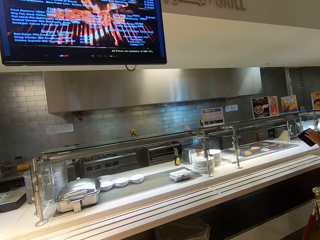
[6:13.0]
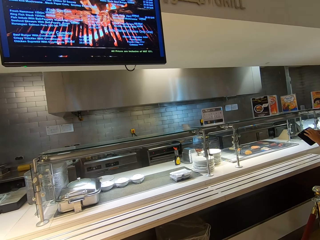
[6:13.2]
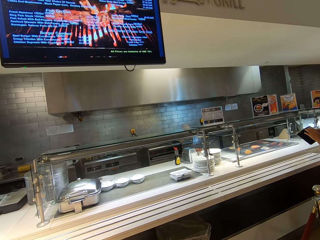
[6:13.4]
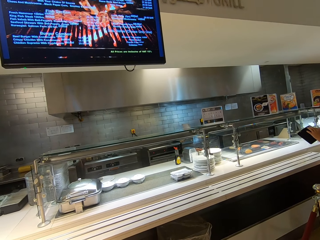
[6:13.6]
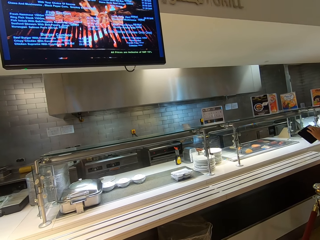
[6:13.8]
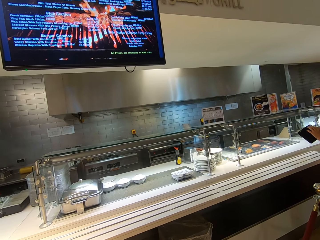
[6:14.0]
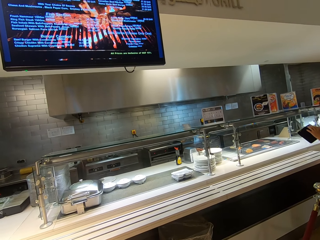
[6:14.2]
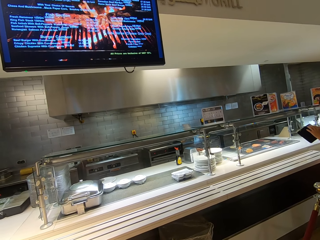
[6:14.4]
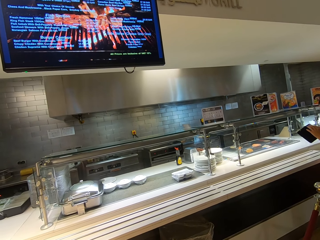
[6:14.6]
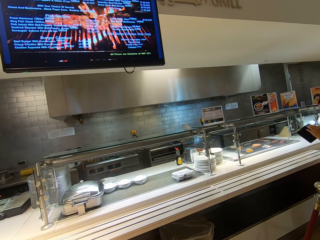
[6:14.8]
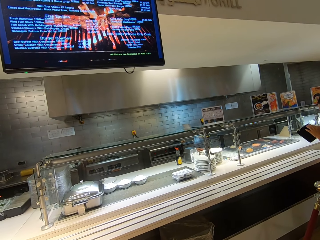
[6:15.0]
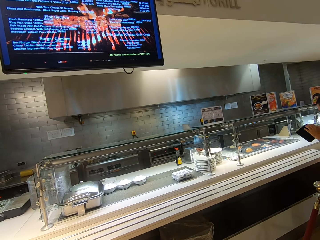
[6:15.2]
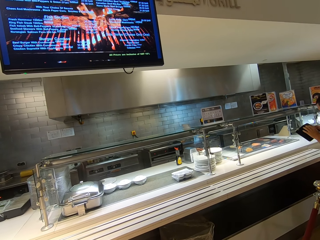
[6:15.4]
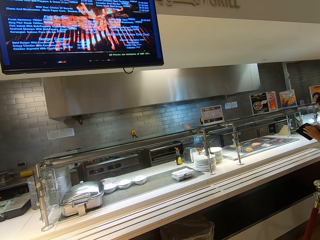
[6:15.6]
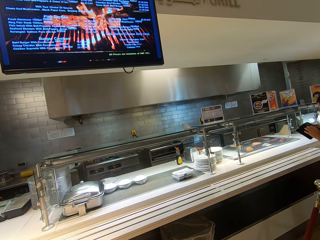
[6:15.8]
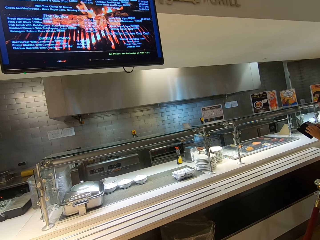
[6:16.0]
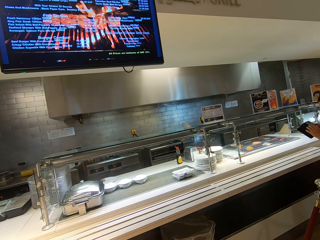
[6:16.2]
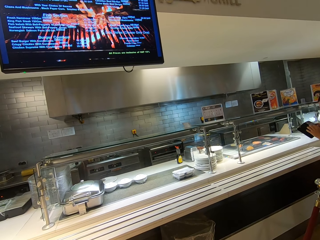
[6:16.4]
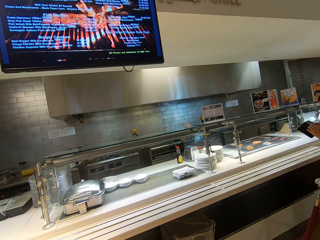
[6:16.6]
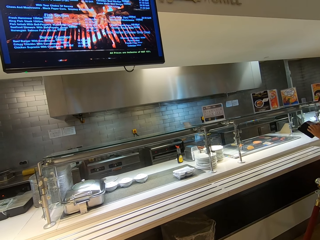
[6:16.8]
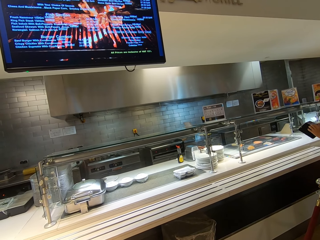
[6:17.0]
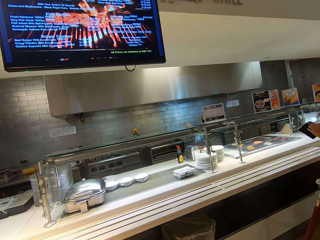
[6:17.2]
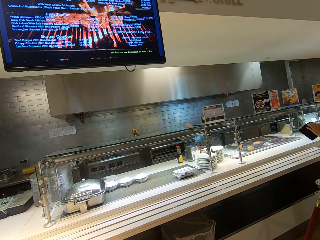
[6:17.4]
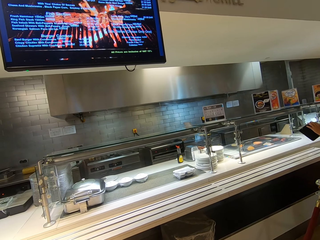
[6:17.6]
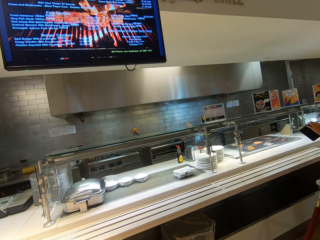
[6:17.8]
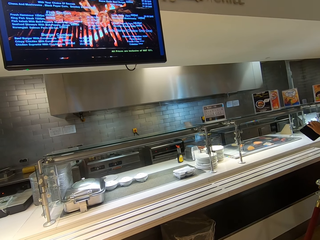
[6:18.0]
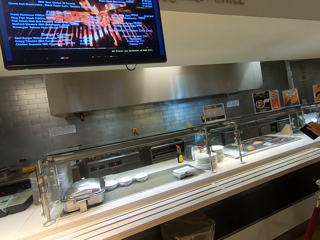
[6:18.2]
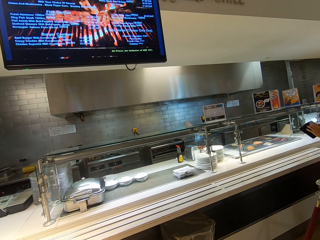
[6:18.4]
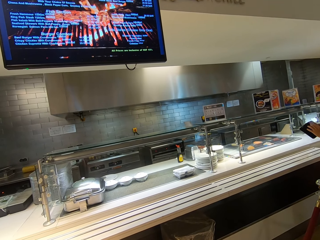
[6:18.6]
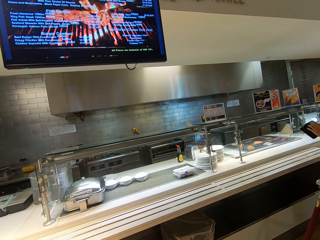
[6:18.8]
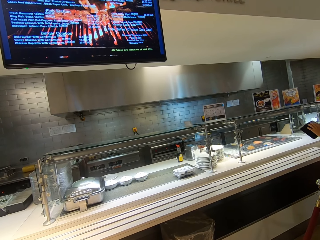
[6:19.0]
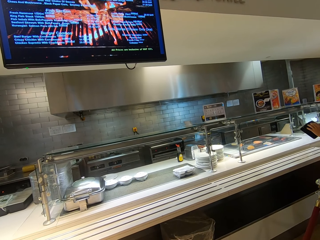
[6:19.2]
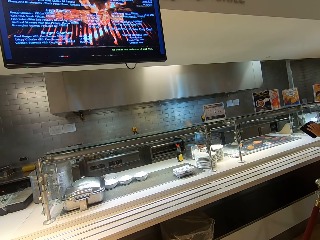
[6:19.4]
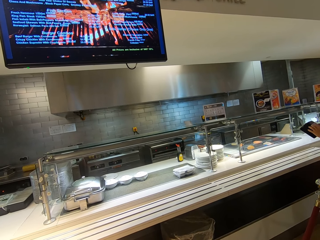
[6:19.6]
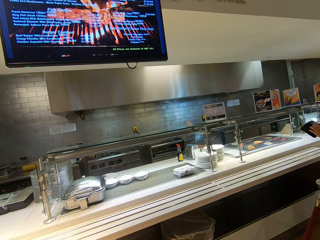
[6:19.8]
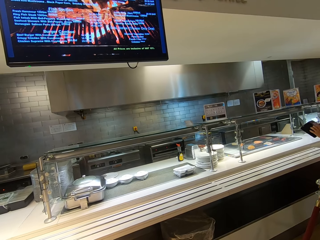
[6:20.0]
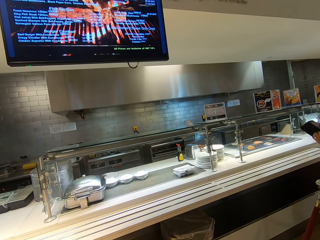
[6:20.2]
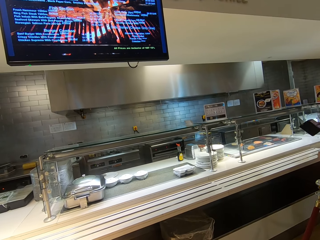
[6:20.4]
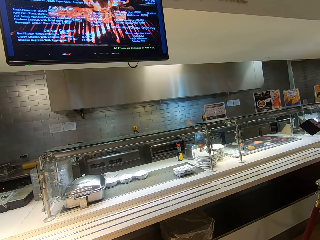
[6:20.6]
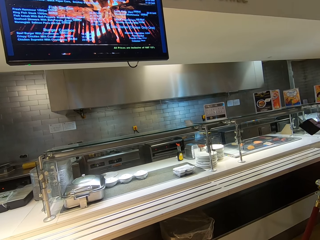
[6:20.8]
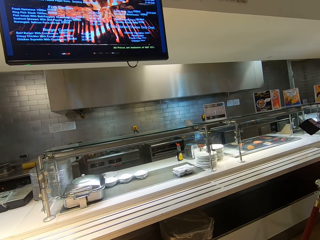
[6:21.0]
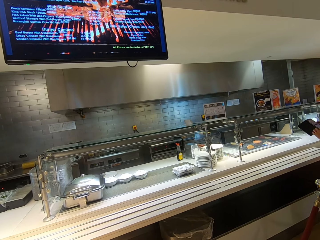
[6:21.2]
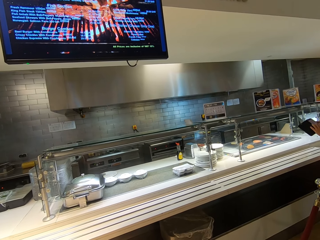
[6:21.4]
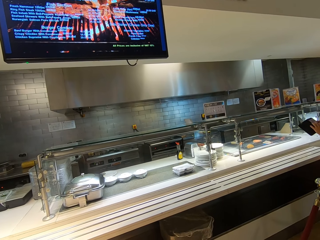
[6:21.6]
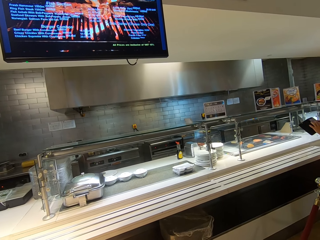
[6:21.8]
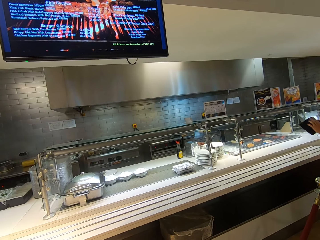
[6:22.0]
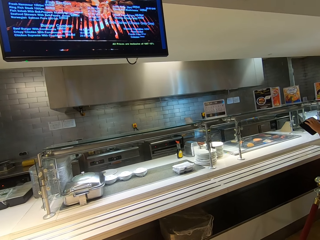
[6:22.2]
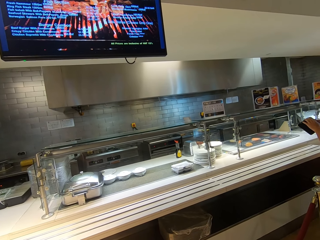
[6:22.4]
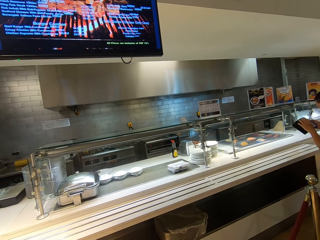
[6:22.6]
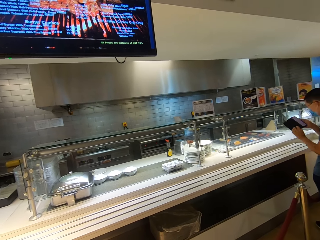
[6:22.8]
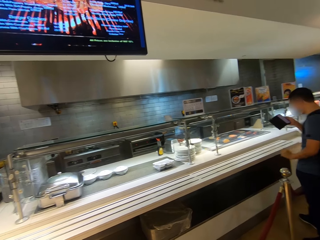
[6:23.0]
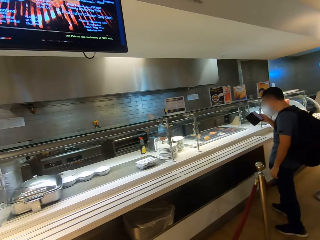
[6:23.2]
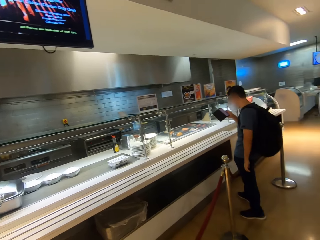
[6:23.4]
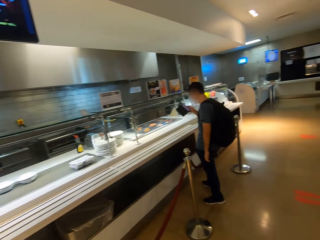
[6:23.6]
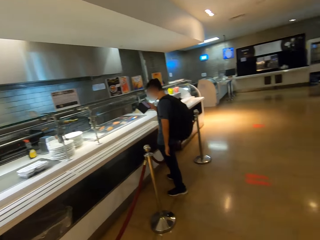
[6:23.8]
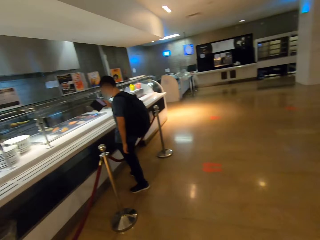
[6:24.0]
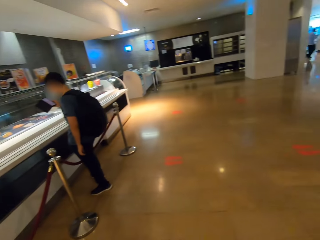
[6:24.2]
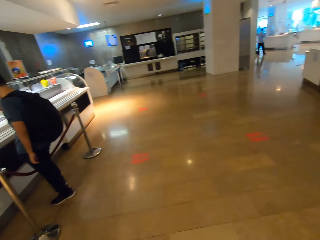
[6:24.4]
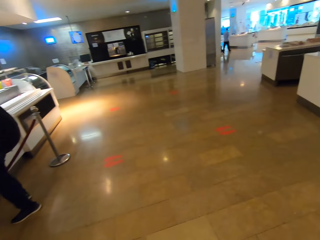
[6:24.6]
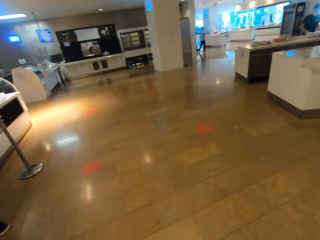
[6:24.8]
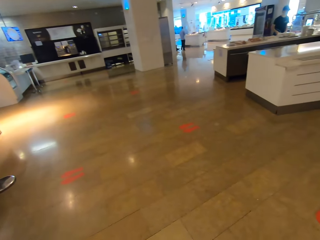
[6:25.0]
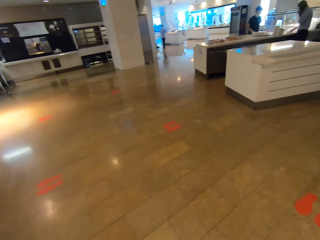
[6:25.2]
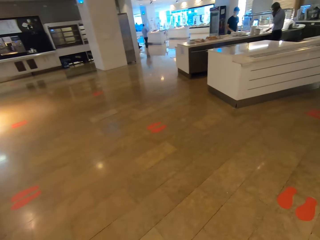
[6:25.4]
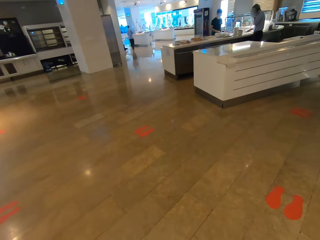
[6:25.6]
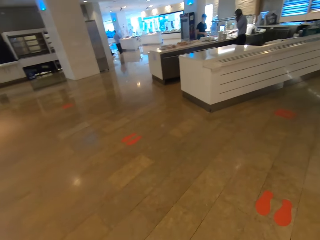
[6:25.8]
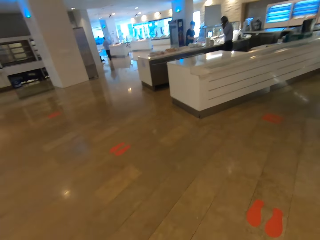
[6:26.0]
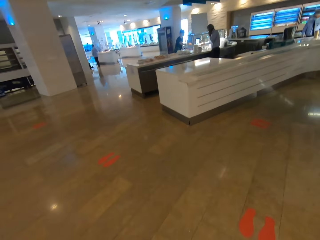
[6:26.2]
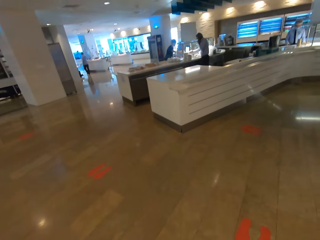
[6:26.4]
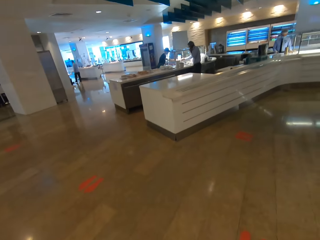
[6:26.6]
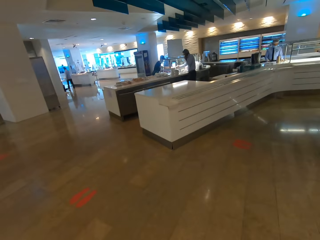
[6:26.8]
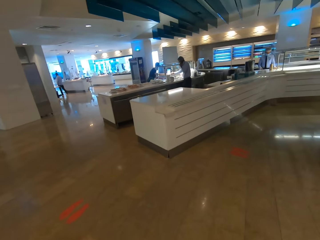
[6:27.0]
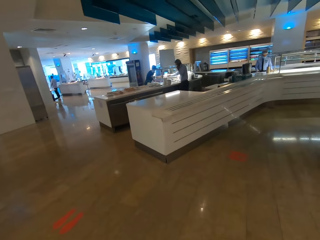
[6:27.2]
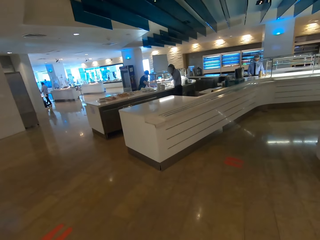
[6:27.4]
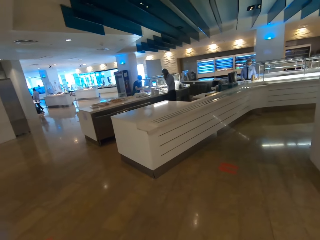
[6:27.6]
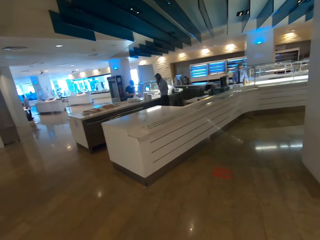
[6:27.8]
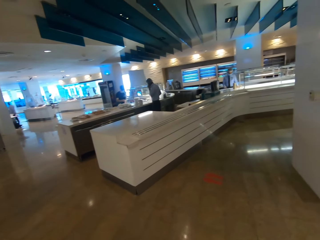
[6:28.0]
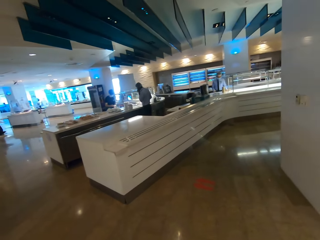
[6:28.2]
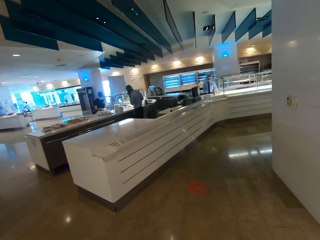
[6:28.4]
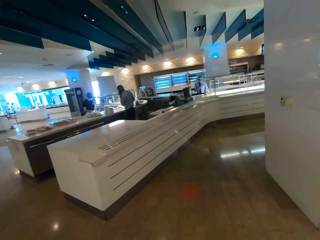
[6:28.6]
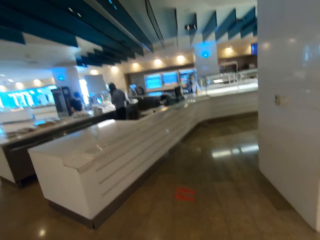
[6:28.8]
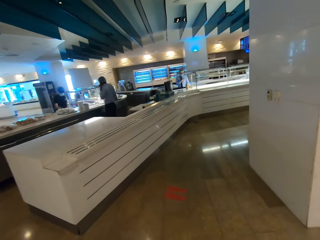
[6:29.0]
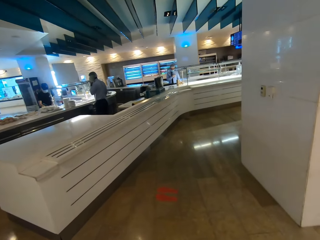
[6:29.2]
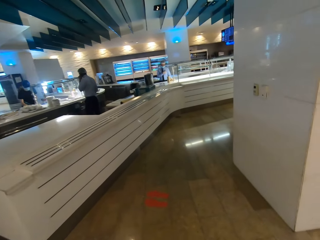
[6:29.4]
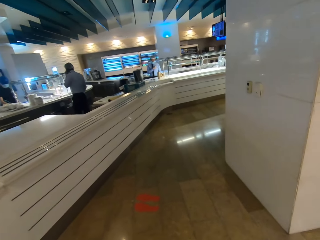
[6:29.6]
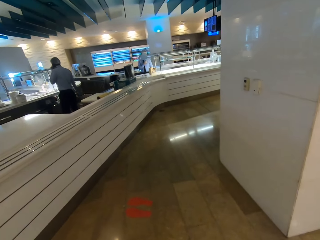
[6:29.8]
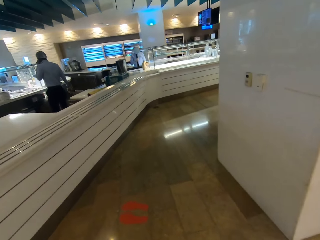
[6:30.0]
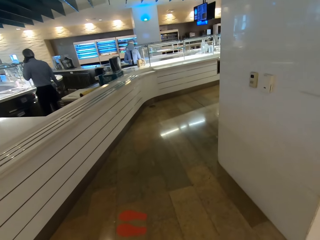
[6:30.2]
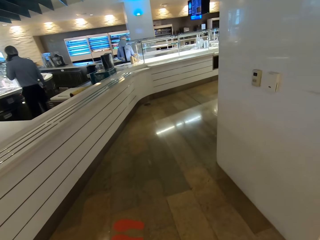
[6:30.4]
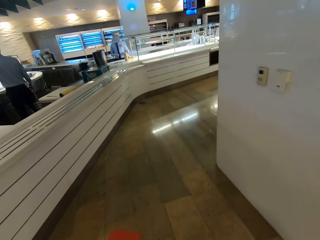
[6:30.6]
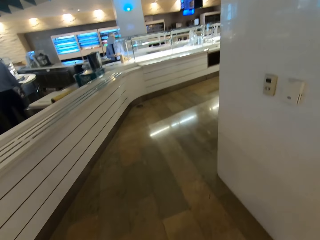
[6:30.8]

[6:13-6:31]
A man scrolls his phone. The camera wearer walks in the restaurant.

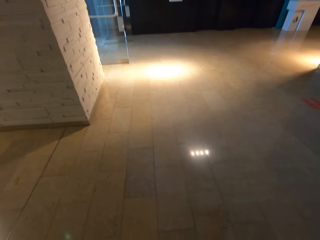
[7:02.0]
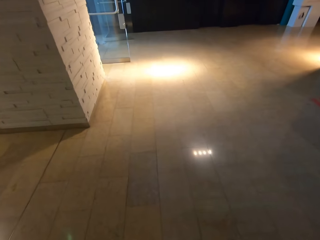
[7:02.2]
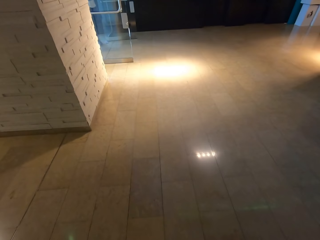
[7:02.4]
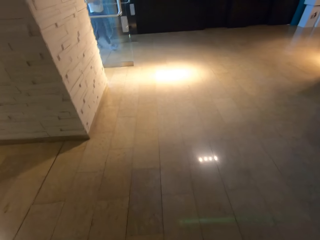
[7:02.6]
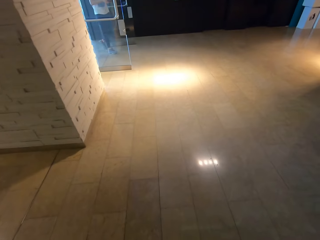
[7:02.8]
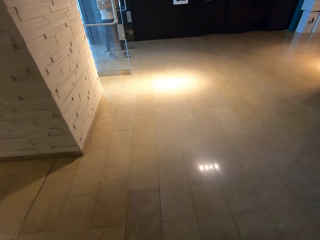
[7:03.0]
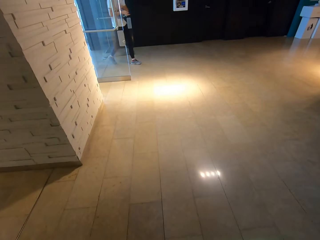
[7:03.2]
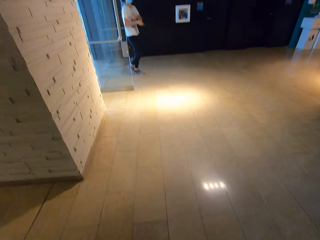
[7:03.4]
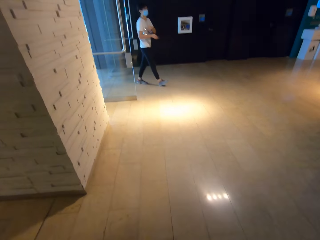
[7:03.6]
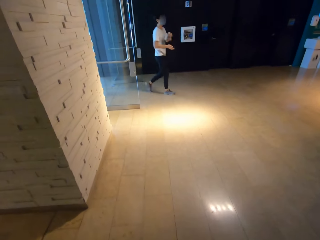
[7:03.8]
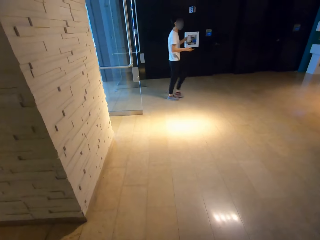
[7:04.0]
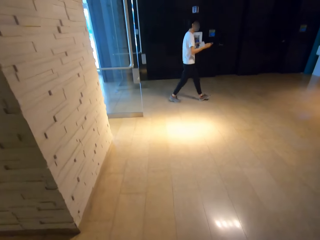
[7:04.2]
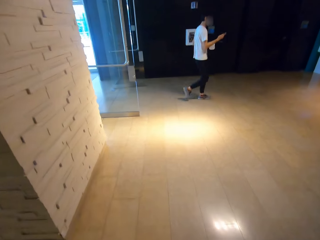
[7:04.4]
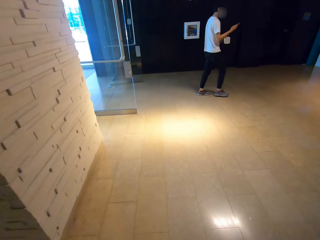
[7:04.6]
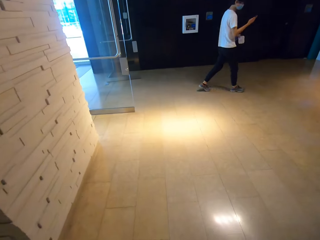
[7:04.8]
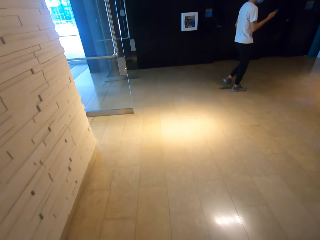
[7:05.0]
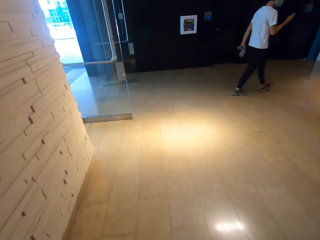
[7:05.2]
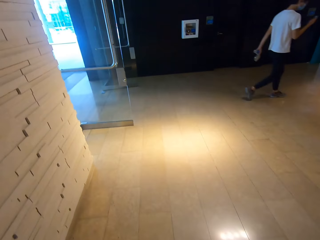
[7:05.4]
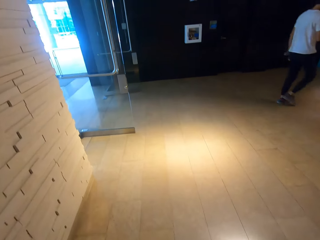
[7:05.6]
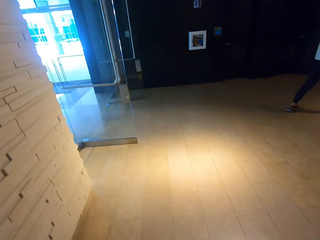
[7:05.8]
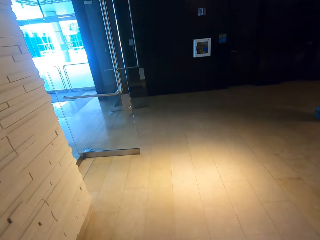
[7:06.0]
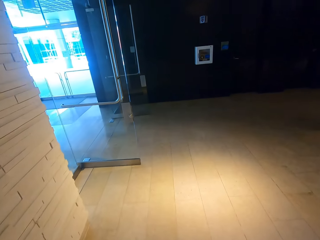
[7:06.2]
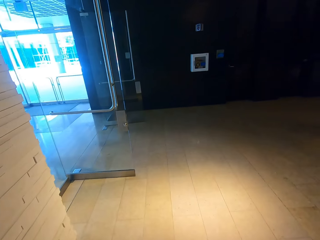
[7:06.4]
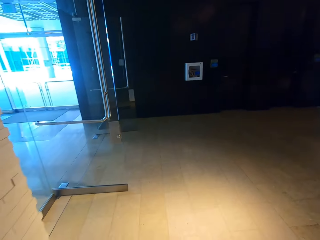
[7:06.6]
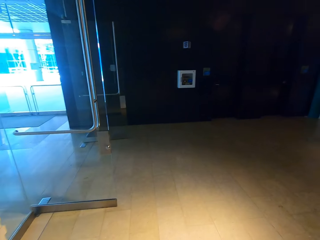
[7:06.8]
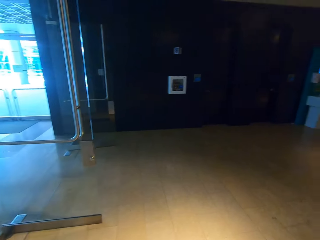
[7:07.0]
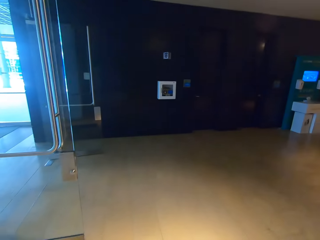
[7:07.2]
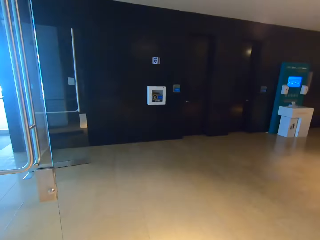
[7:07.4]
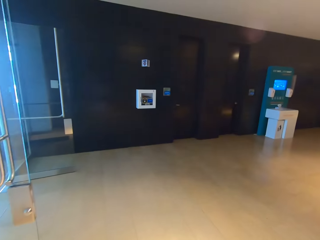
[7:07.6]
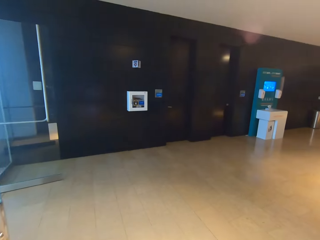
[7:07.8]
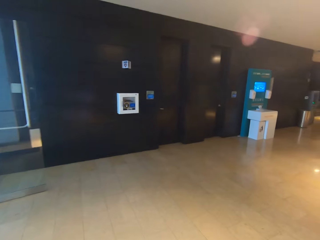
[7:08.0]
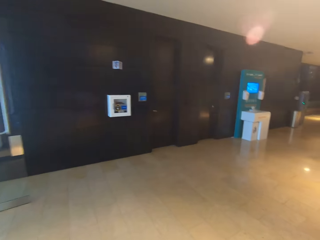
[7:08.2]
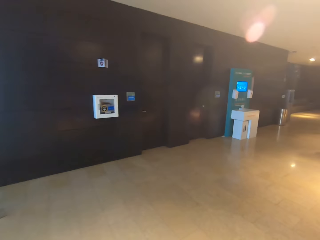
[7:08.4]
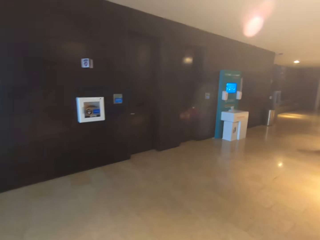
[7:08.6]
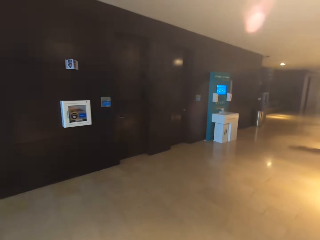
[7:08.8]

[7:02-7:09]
A man retrieves a card from the armpits.
